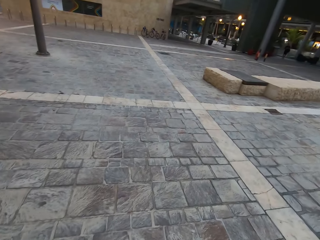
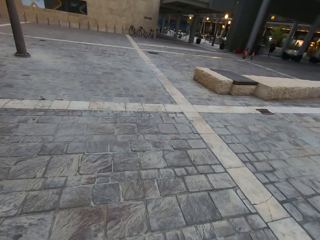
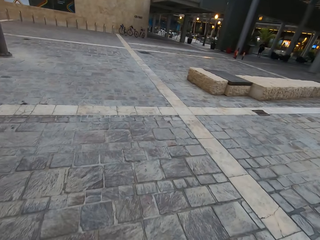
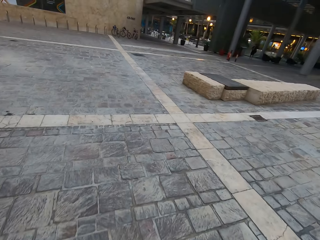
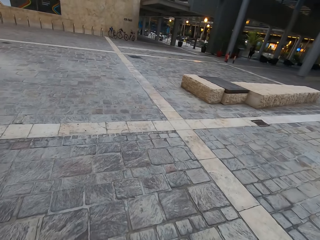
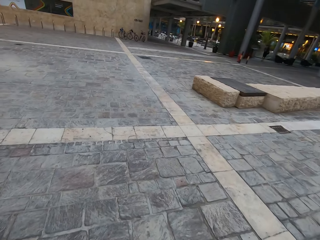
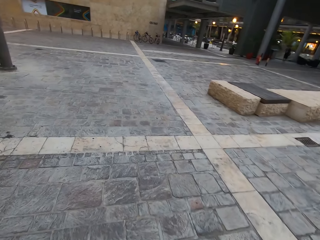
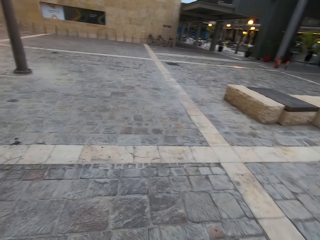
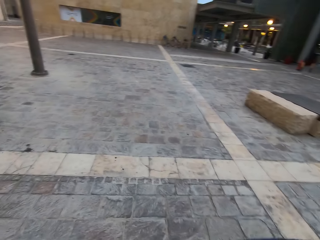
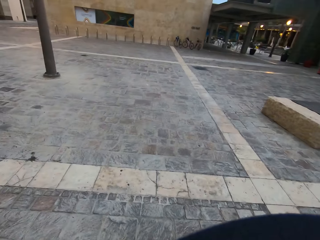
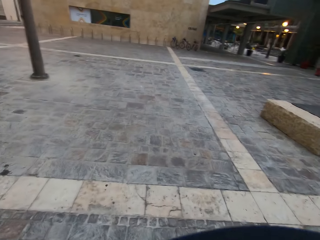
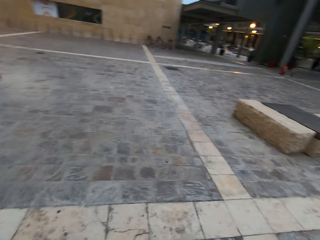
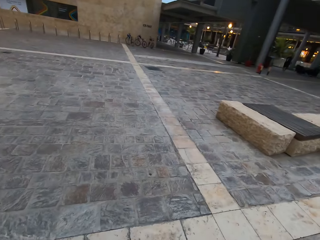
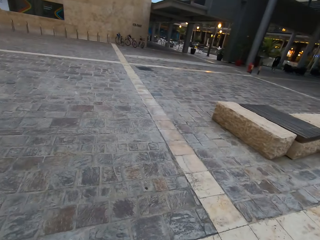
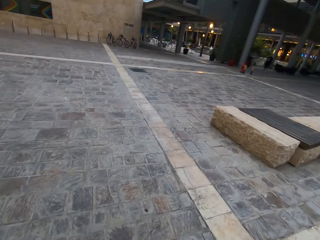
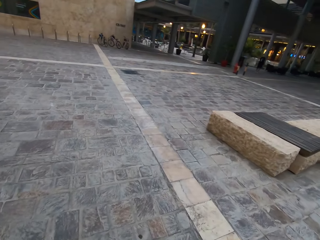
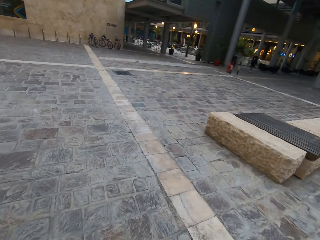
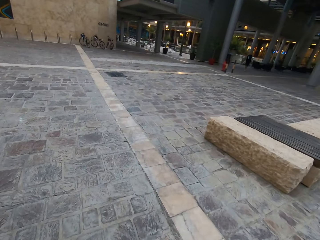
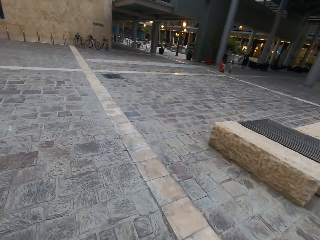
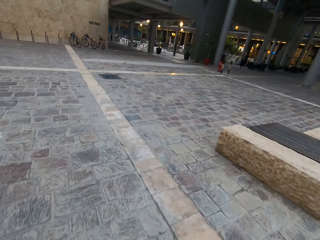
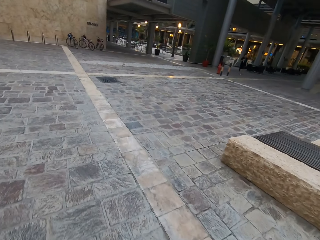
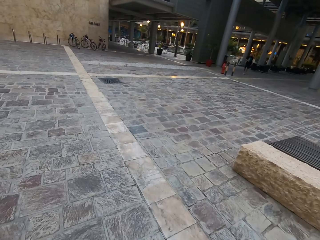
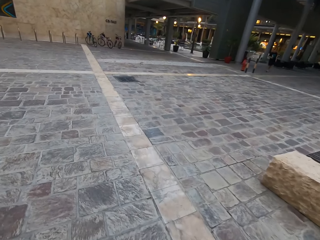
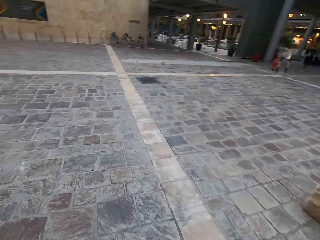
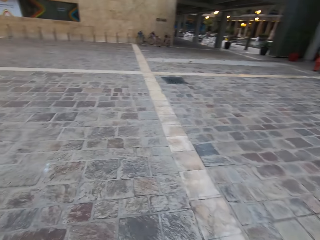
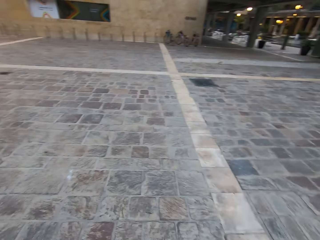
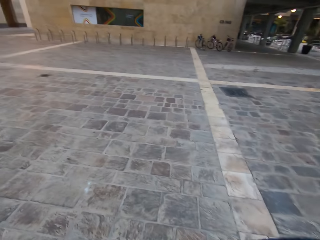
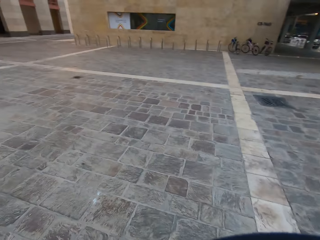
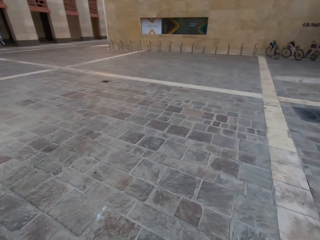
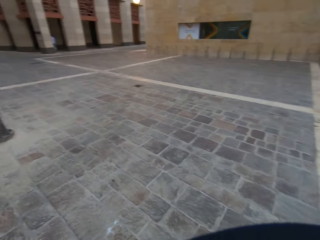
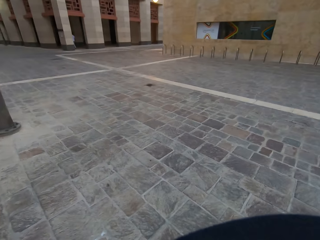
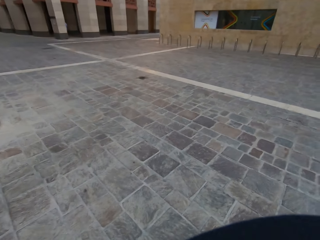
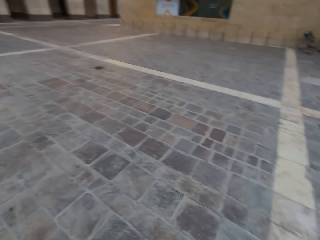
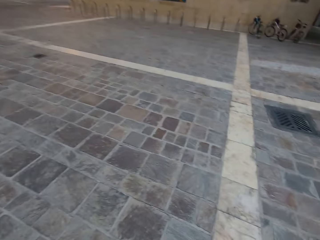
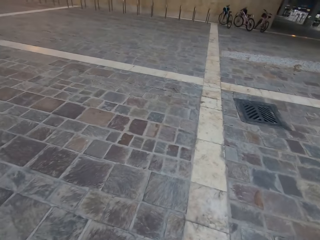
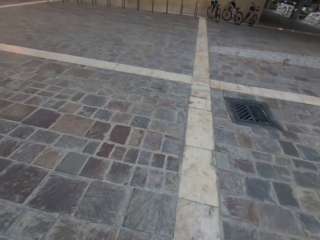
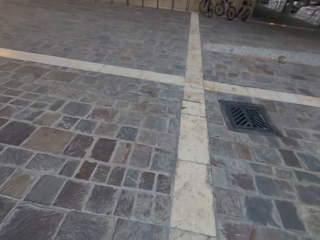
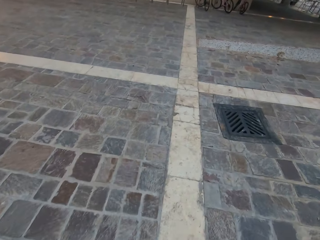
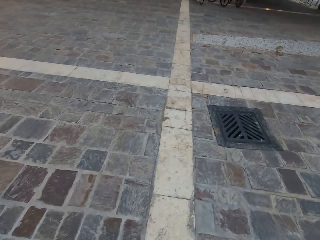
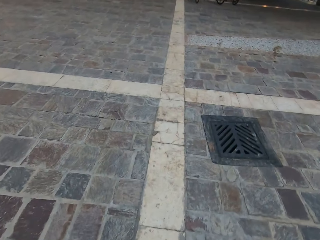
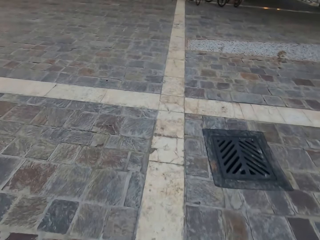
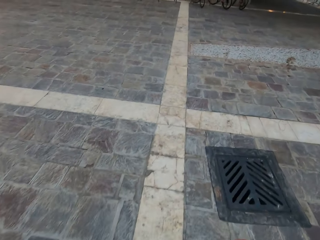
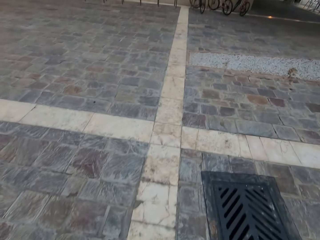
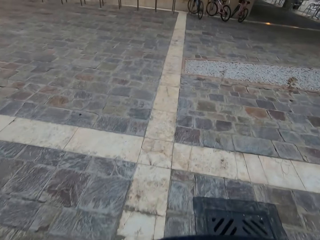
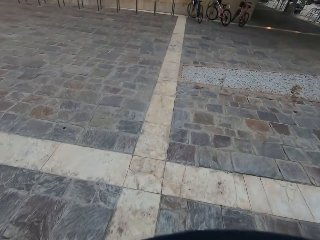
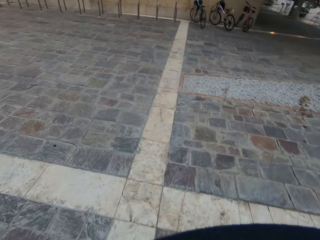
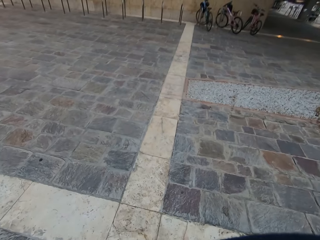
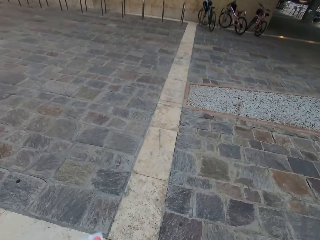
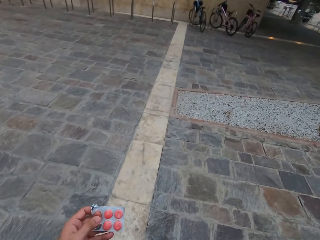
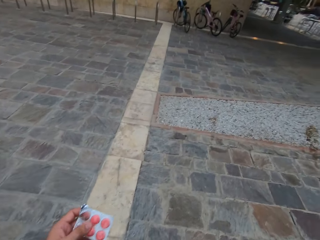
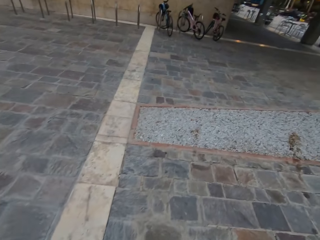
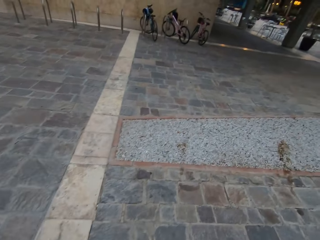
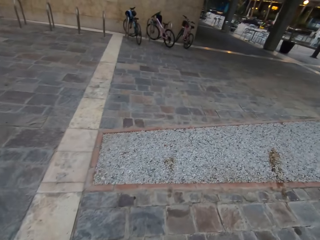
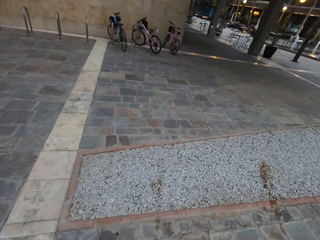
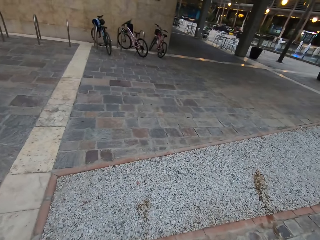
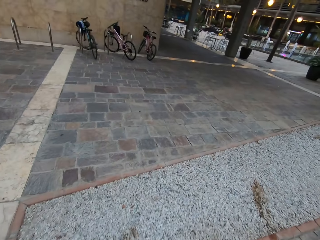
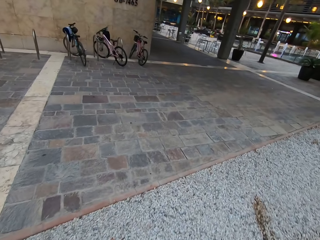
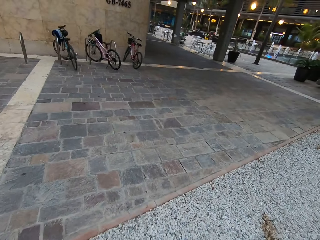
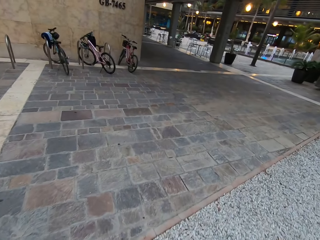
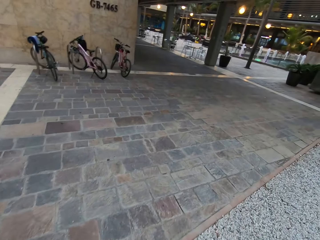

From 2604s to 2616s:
The camera wearer looks around. They walk on the pavement.

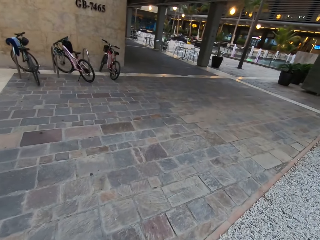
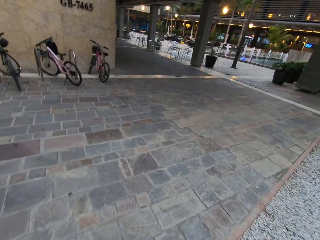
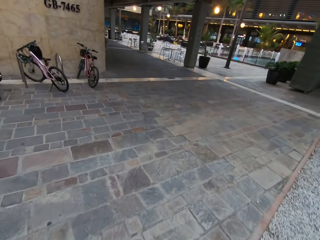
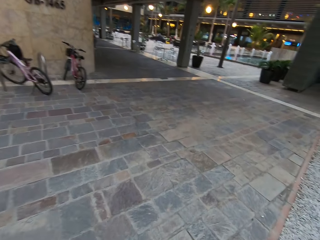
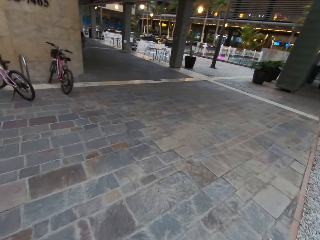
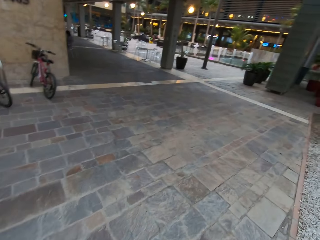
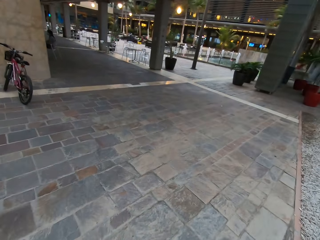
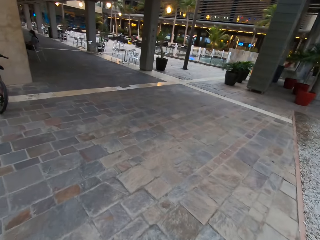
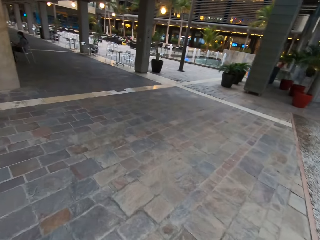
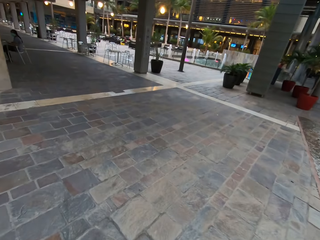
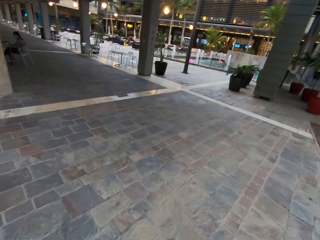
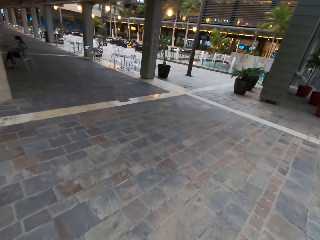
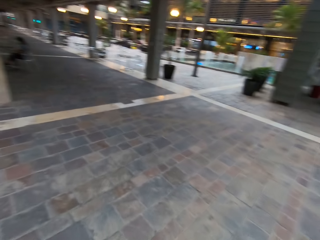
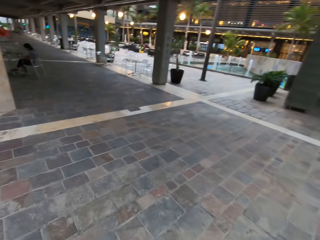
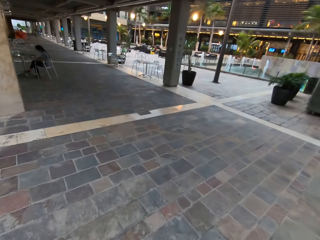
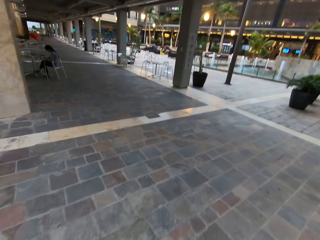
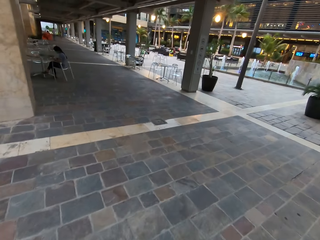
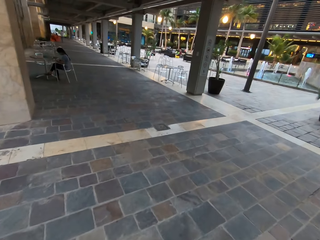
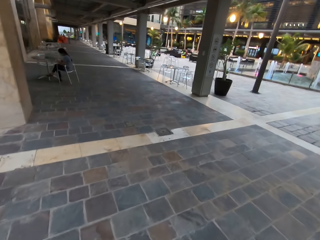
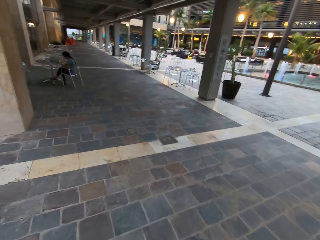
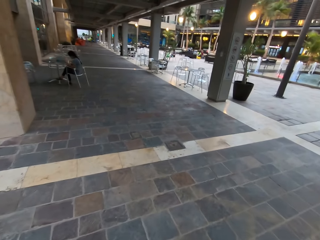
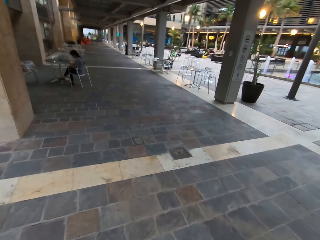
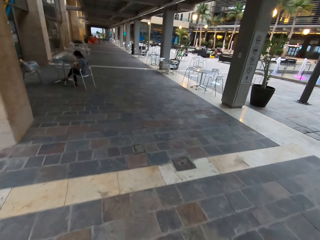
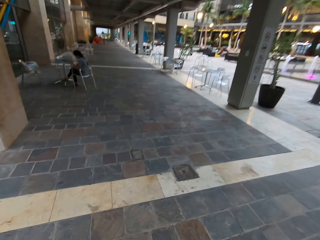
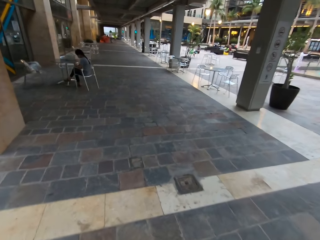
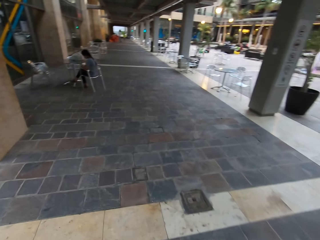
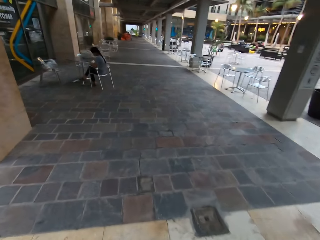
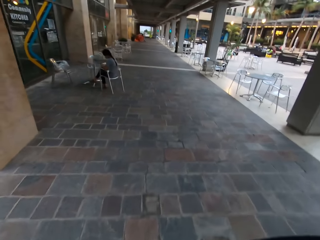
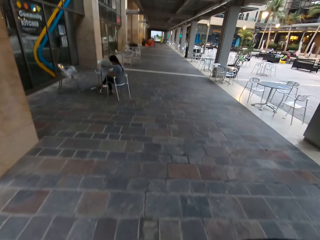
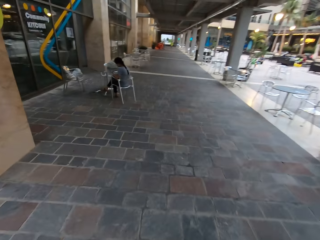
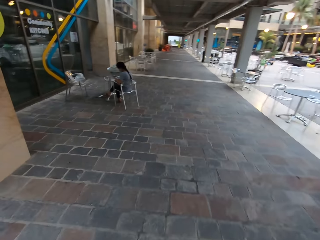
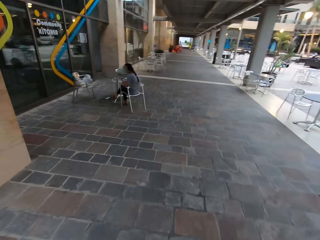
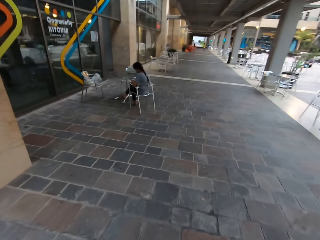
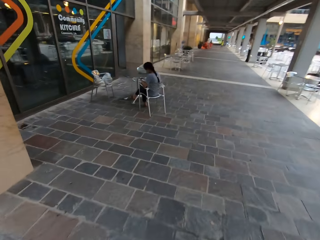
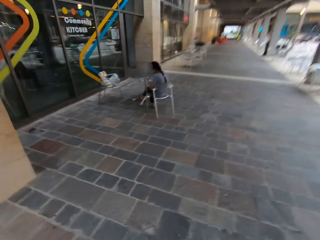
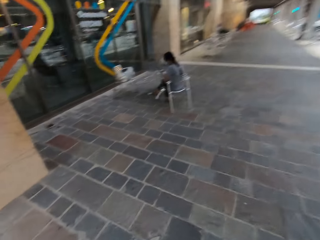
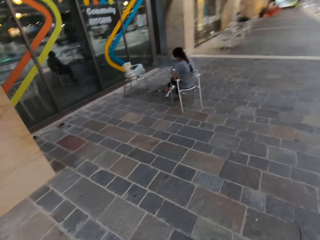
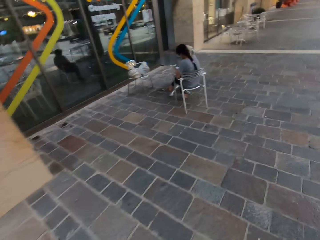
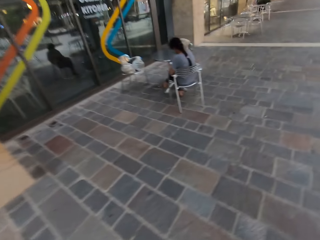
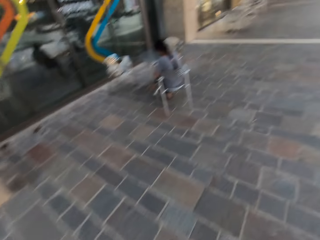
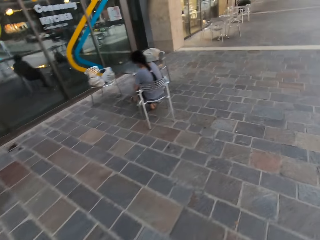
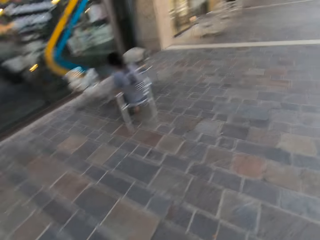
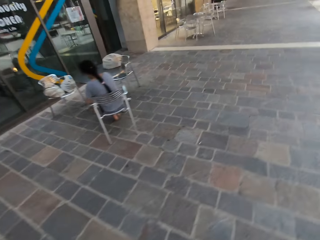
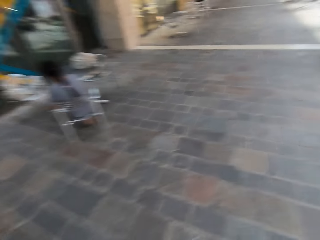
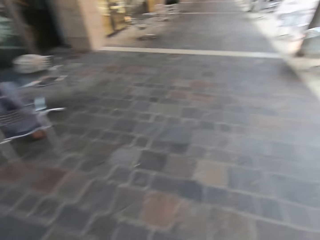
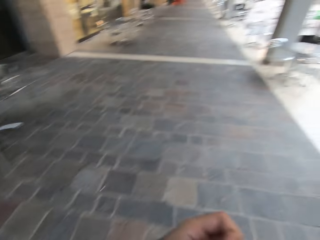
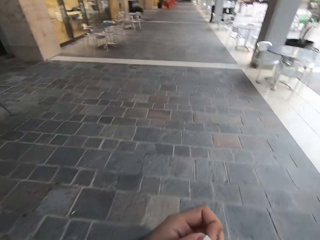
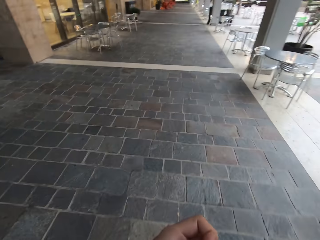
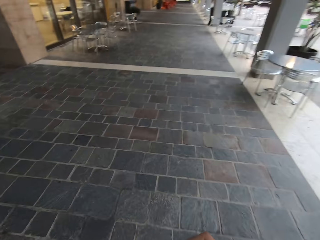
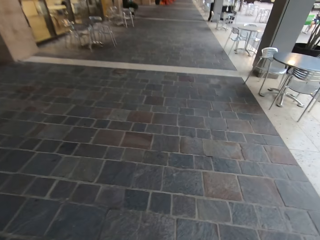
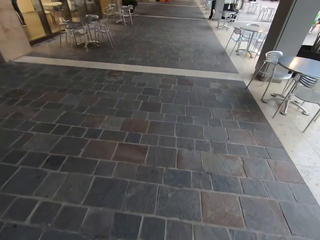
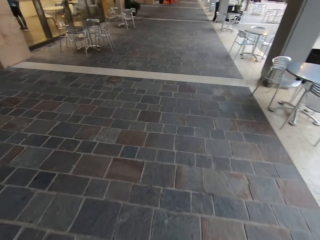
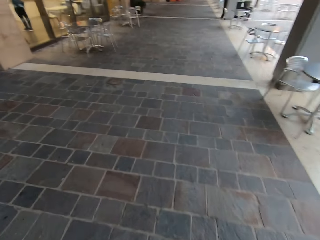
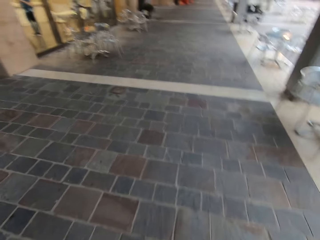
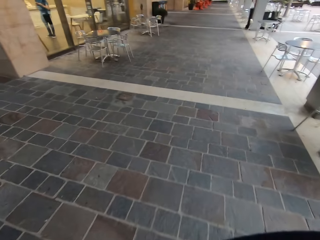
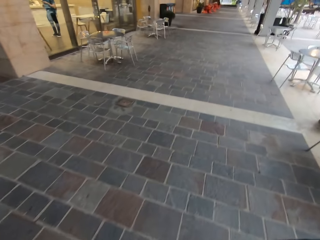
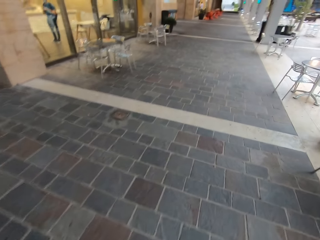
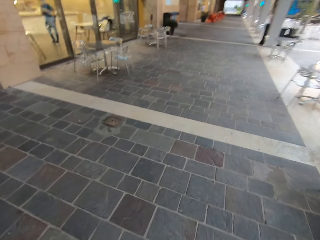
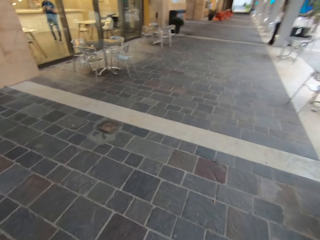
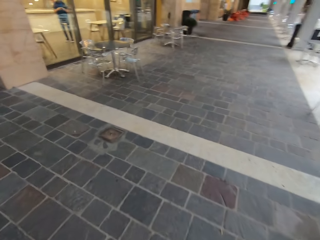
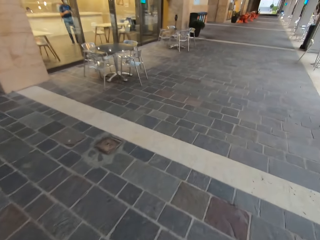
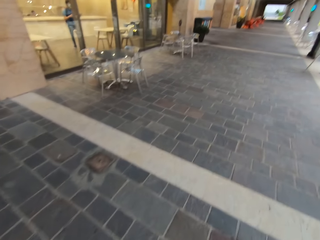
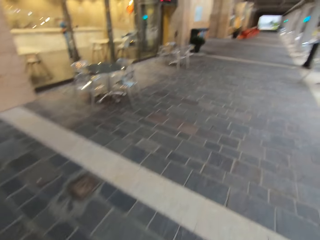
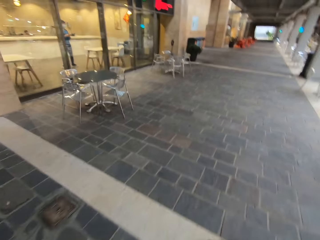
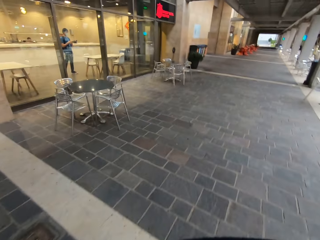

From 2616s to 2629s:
The camera wearer walks on the pavement.
